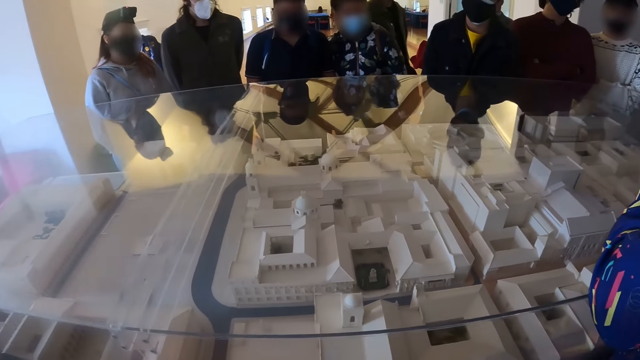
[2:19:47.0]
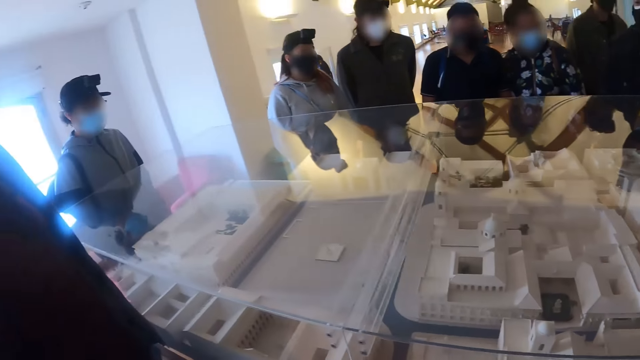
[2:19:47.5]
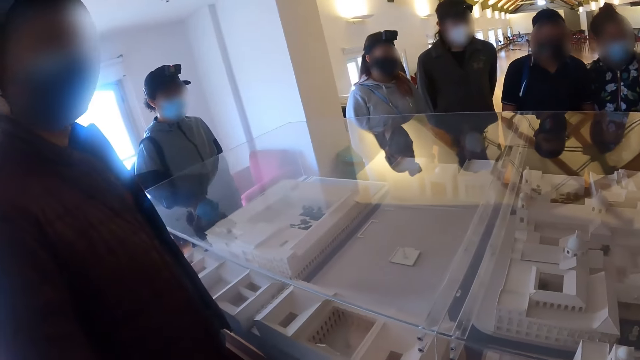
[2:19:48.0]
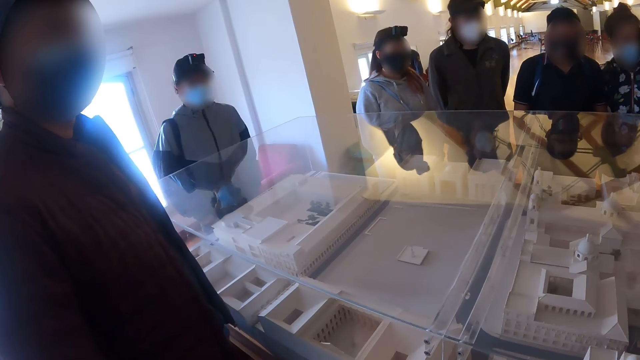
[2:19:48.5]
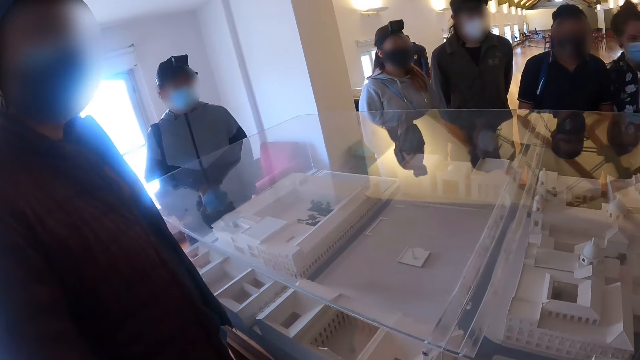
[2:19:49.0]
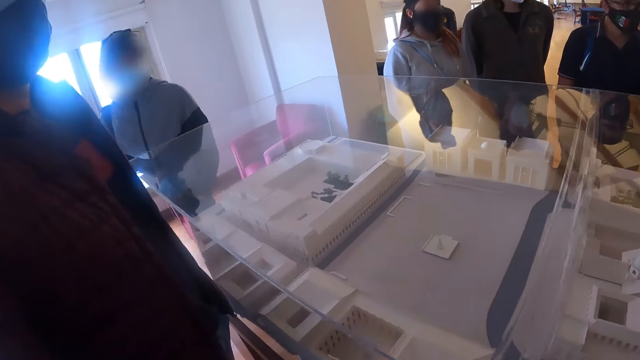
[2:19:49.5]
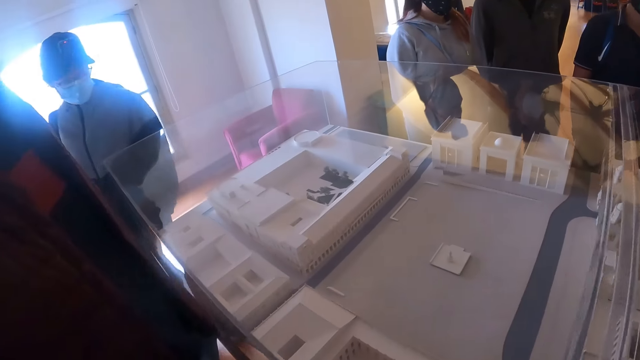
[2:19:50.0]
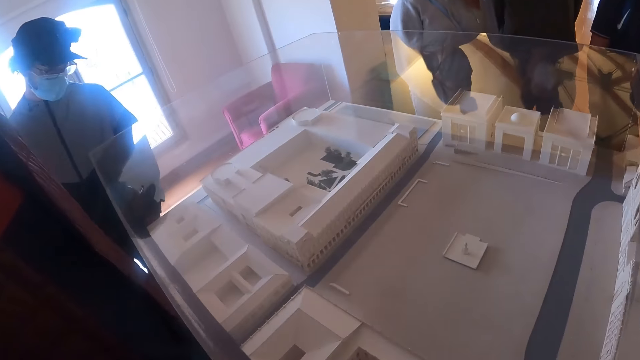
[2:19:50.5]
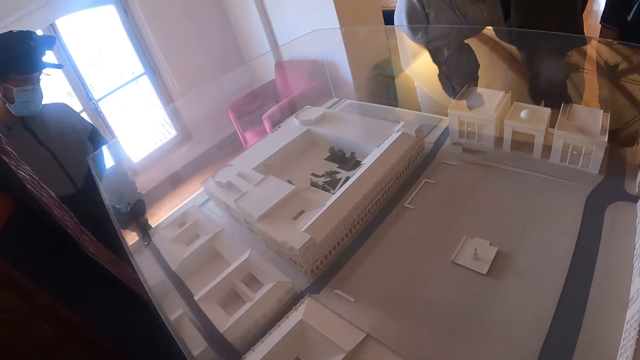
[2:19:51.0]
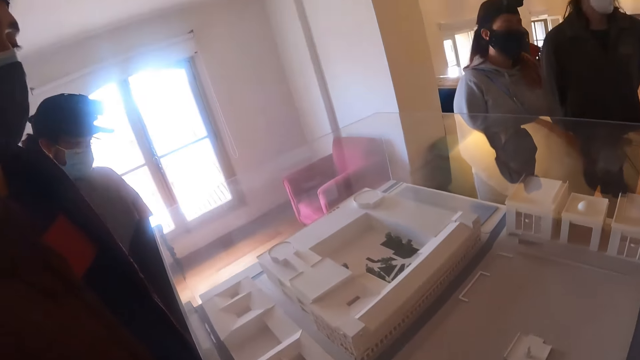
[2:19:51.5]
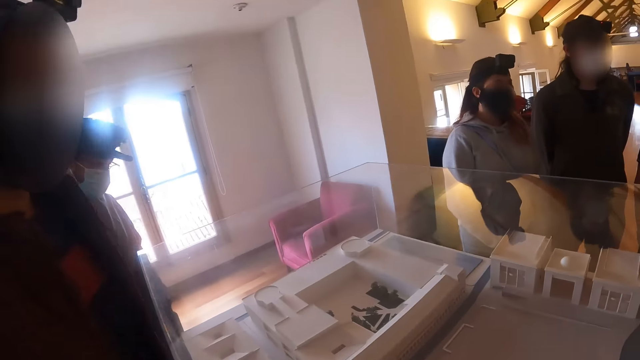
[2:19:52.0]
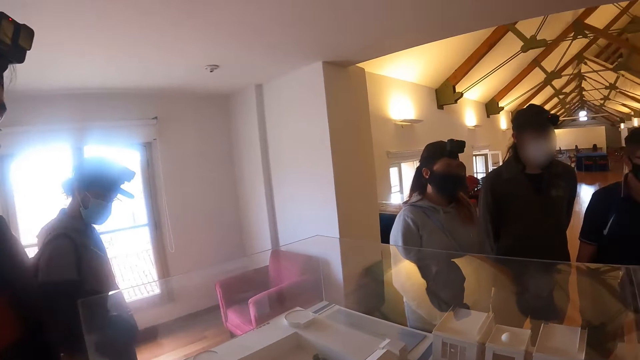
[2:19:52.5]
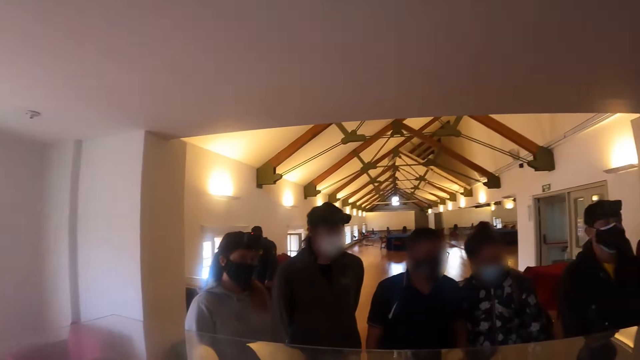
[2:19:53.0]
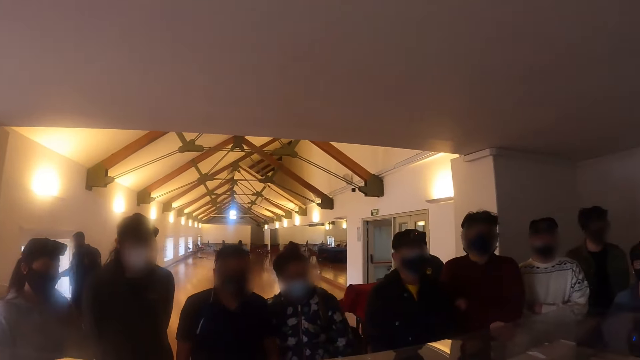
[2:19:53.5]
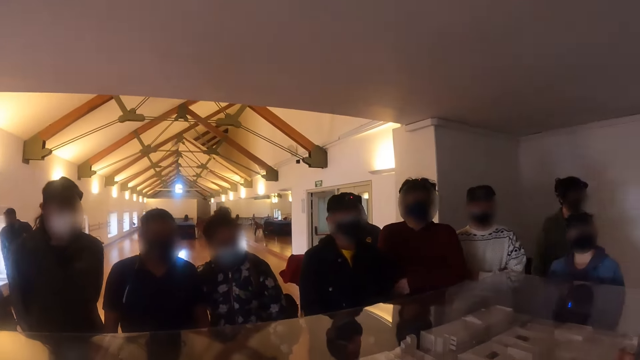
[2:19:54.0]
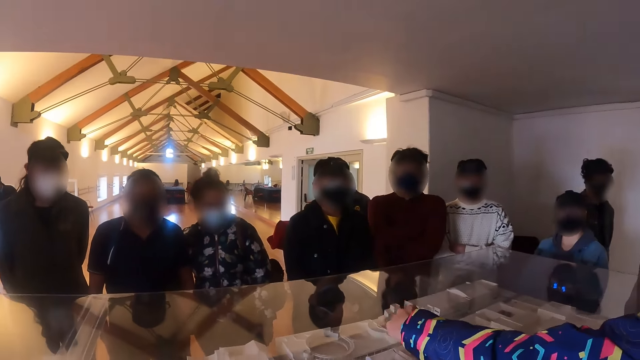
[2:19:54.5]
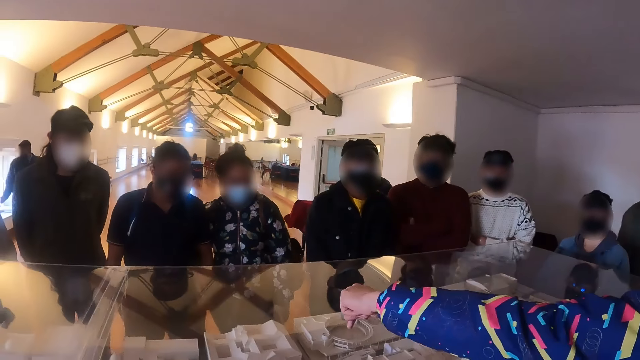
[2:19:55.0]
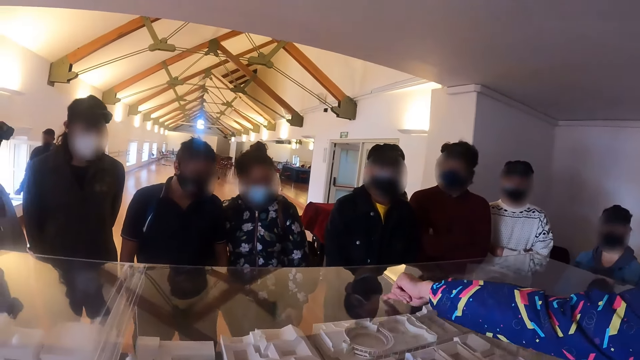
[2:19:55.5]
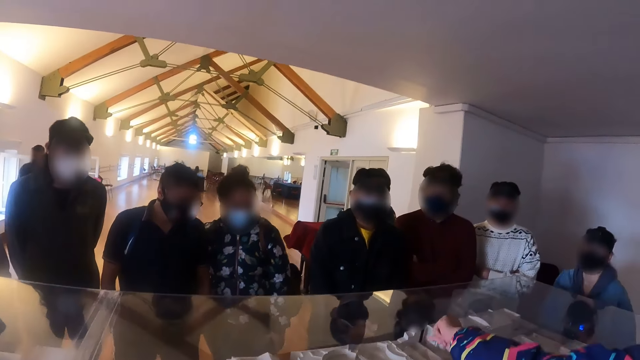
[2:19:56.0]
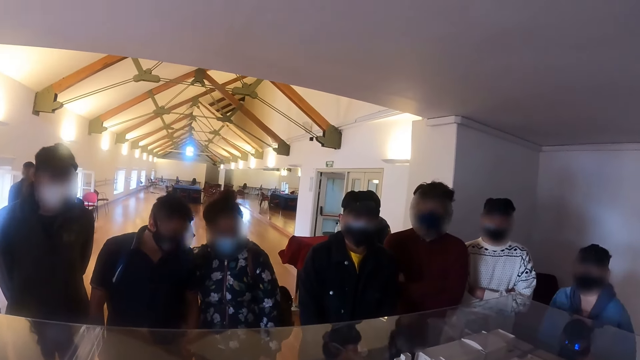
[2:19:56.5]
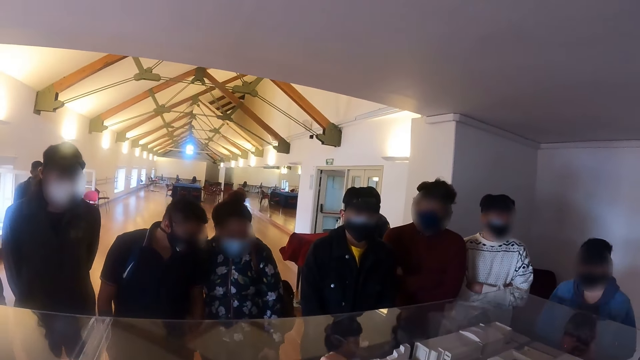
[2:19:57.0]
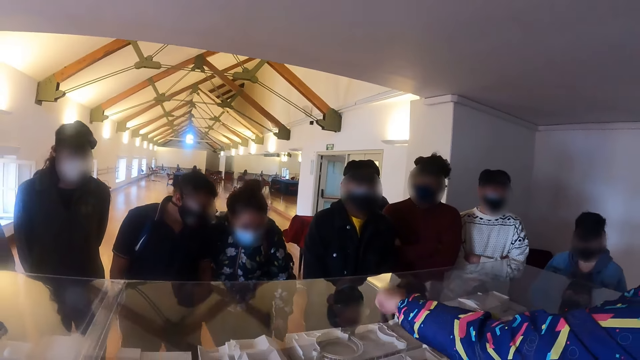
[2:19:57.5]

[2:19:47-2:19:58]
The camera wearer looks around.

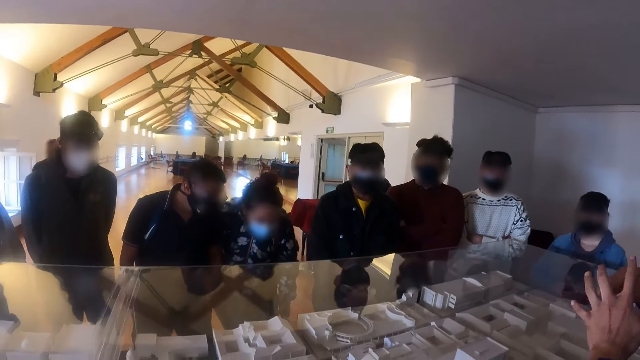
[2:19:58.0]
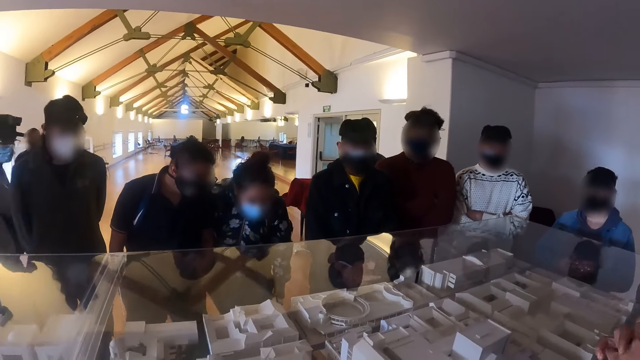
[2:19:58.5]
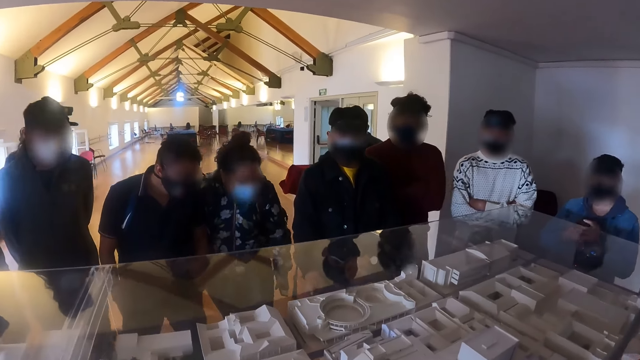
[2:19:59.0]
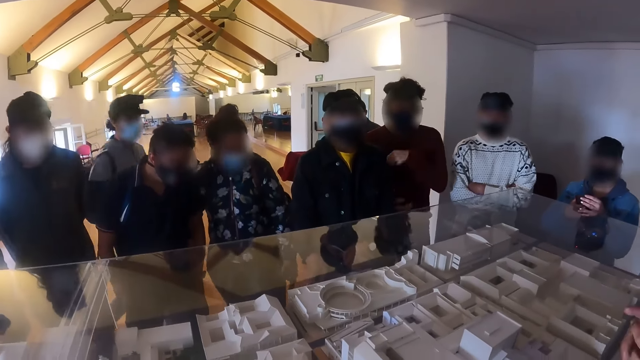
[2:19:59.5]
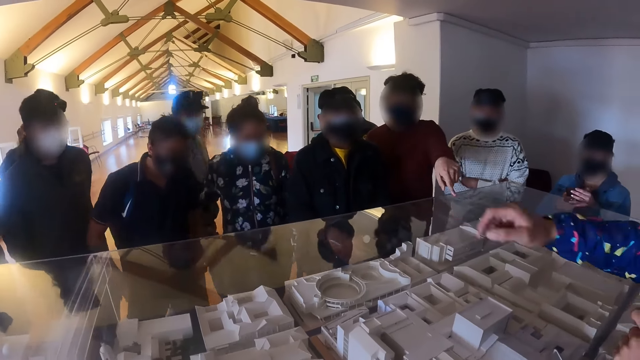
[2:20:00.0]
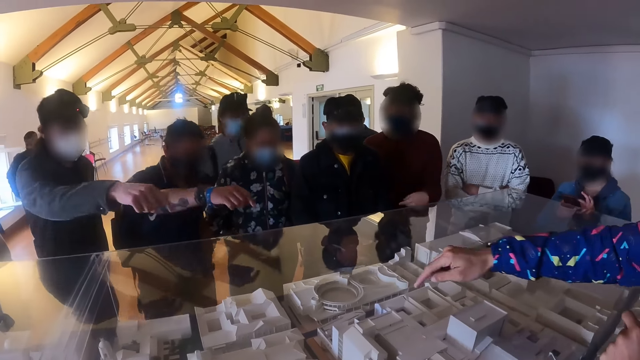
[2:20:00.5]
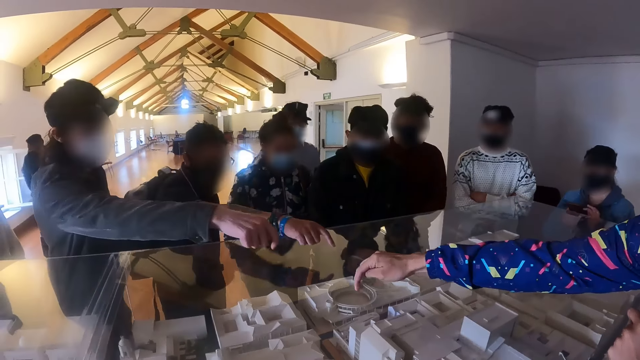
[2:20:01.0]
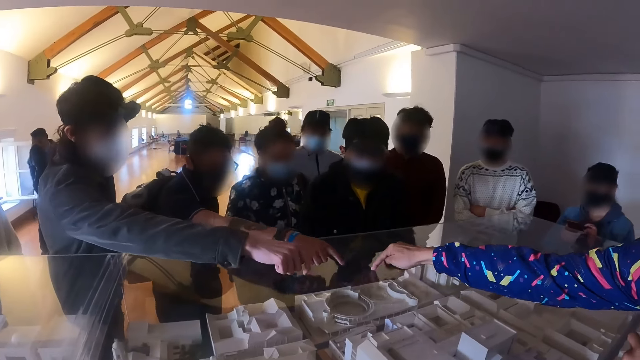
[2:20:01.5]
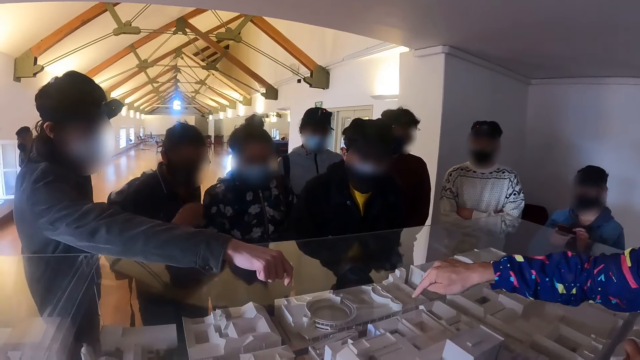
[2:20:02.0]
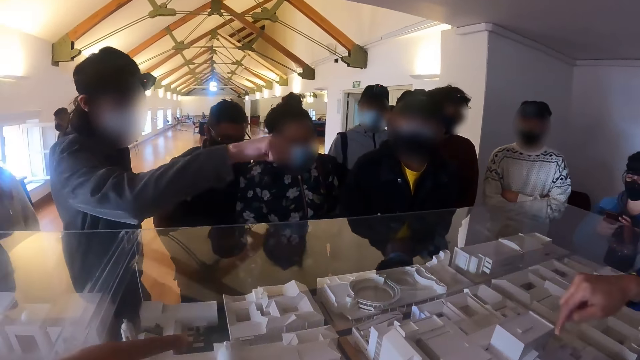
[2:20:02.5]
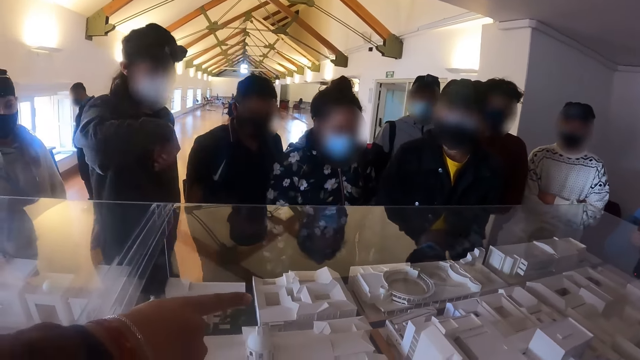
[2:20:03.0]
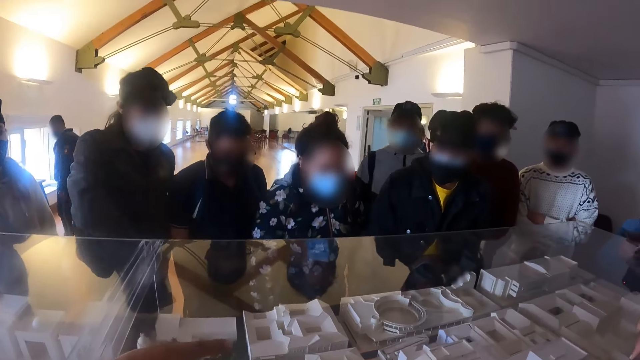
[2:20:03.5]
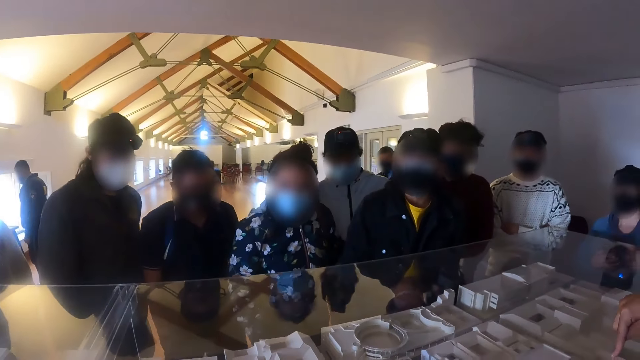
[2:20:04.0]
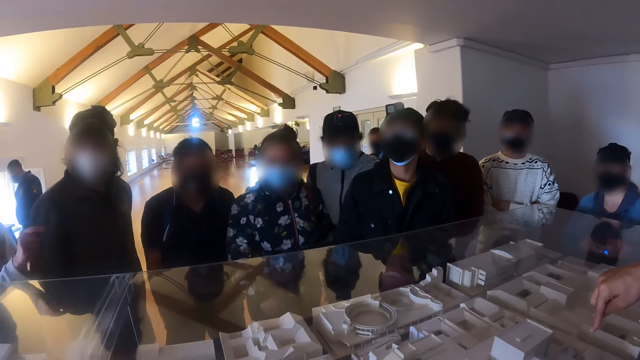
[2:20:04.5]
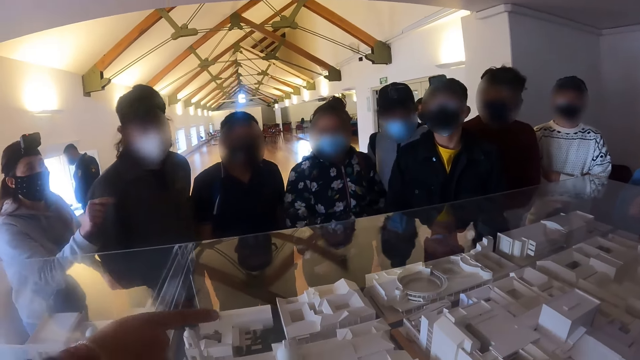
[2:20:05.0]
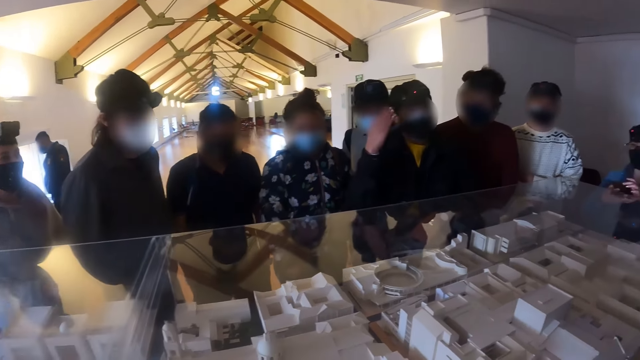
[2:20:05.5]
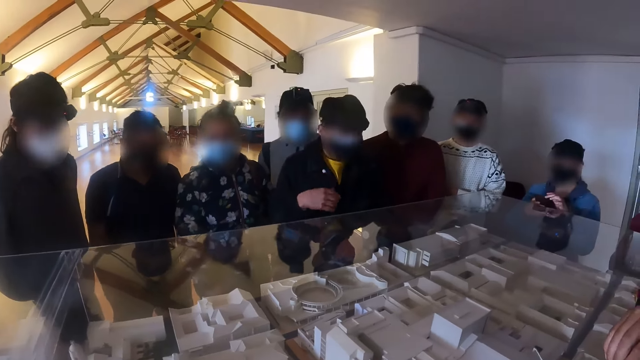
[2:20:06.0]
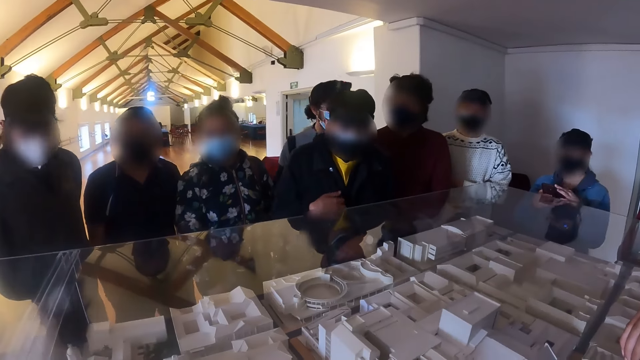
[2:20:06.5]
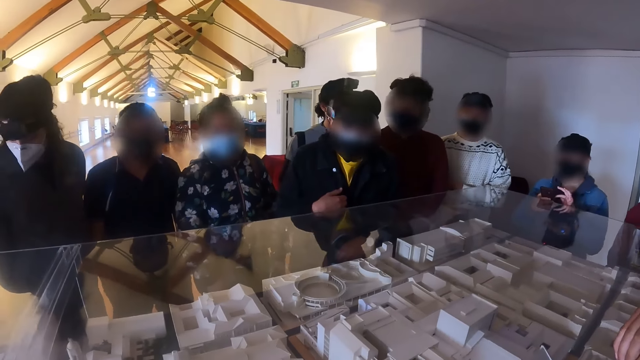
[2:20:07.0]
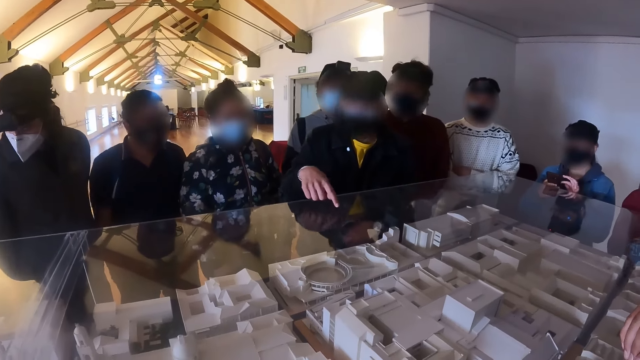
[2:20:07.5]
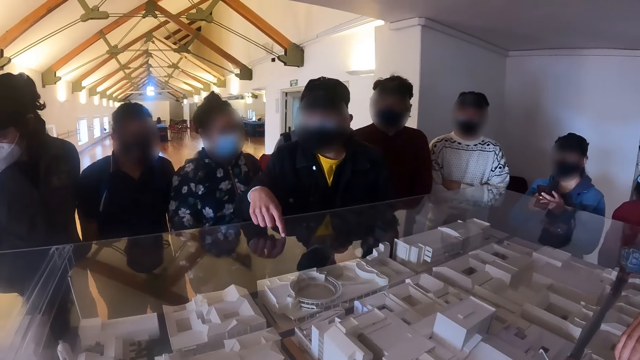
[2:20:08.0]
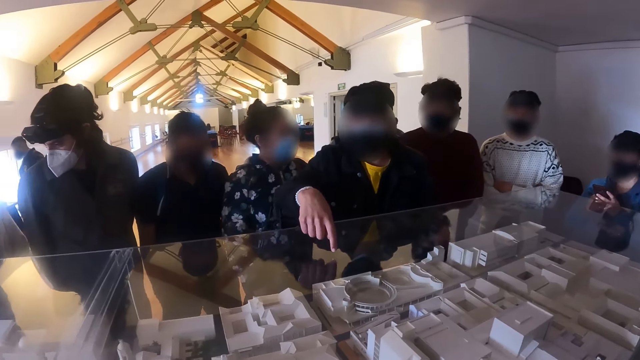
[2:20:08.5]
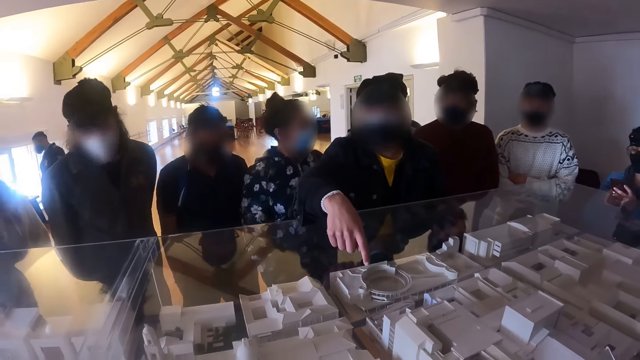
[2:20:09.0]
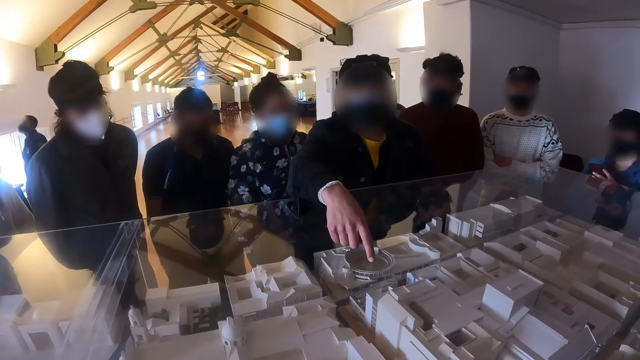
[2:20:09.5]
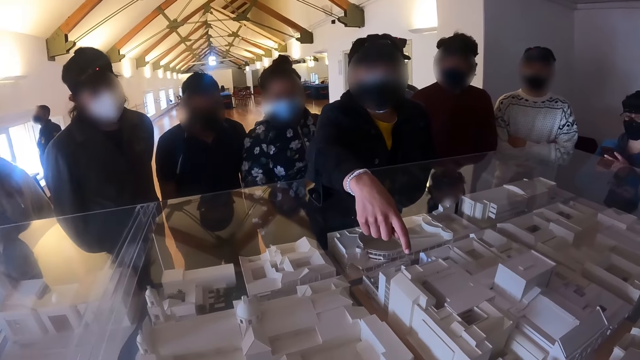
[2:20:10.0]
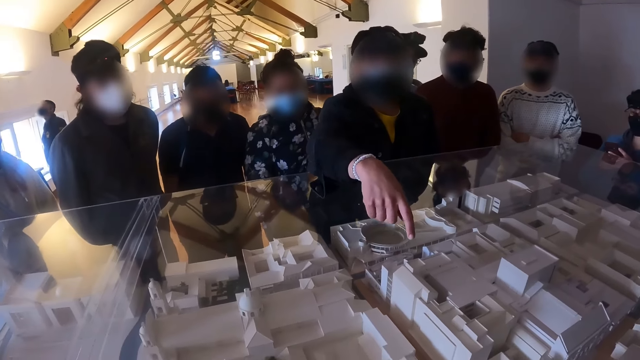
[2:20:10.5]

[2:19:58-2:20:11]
A person interacts with another person. A person touches a glass display. The camera wearer looks around. The other person points at the architectural designs.
